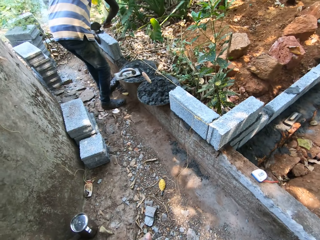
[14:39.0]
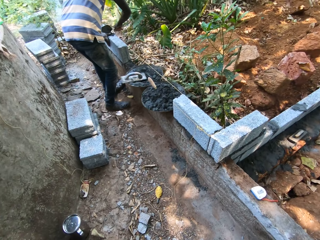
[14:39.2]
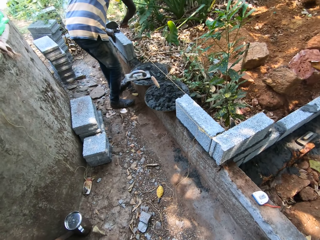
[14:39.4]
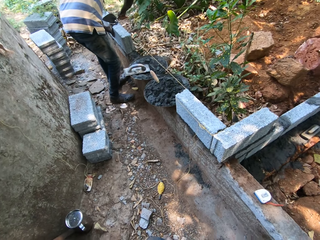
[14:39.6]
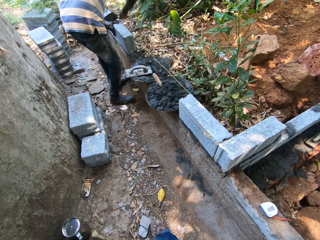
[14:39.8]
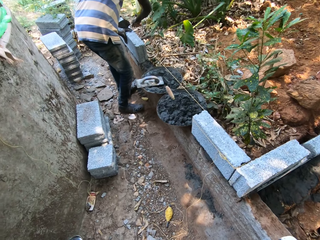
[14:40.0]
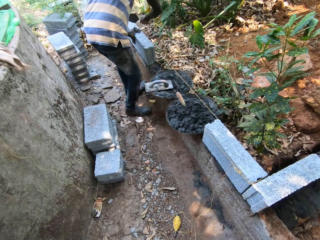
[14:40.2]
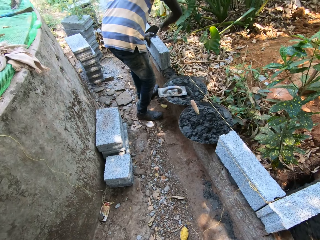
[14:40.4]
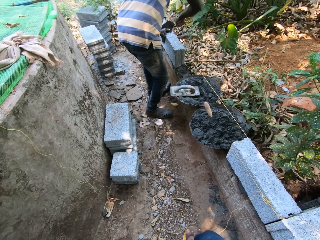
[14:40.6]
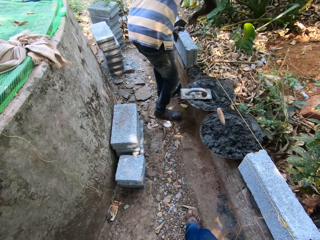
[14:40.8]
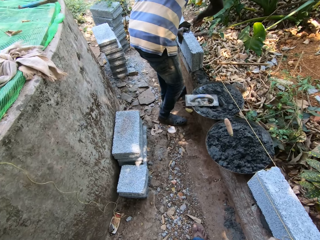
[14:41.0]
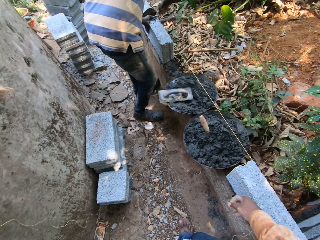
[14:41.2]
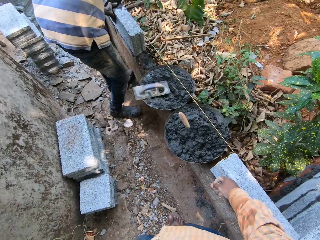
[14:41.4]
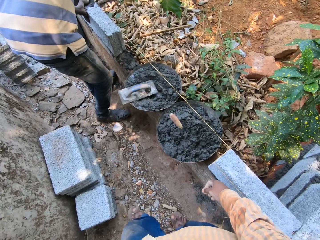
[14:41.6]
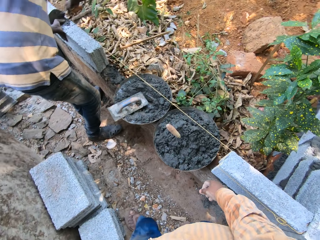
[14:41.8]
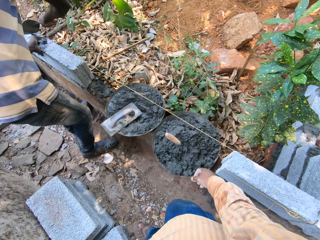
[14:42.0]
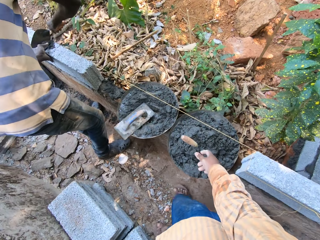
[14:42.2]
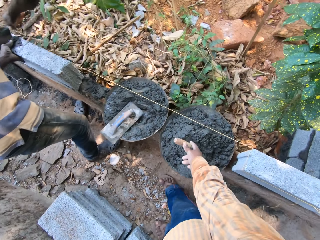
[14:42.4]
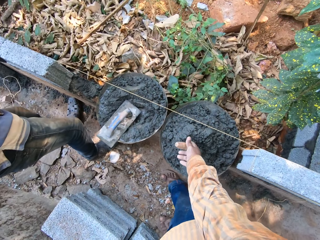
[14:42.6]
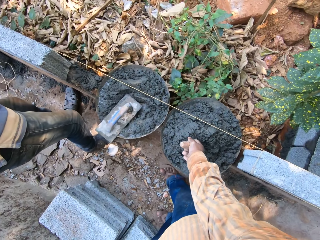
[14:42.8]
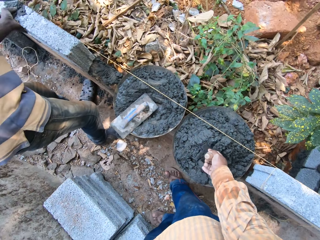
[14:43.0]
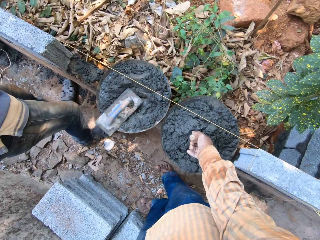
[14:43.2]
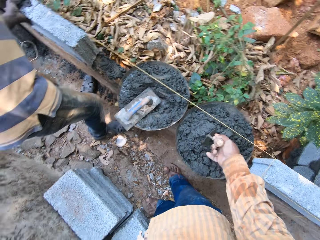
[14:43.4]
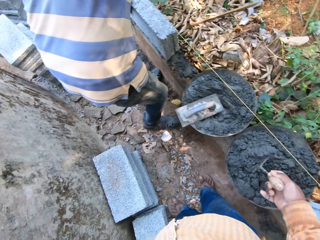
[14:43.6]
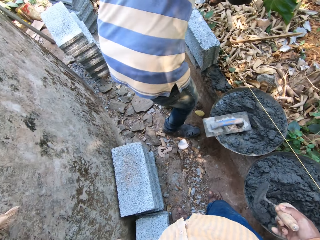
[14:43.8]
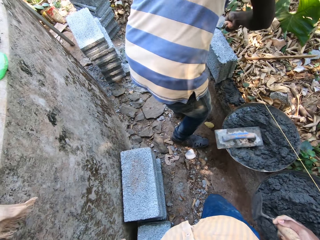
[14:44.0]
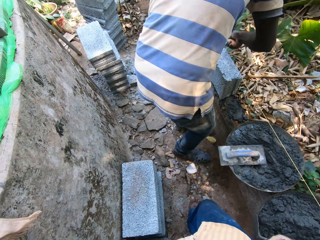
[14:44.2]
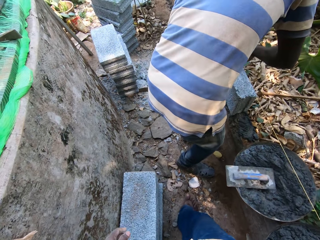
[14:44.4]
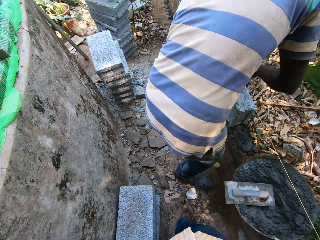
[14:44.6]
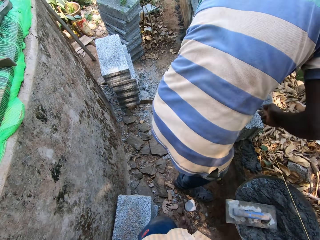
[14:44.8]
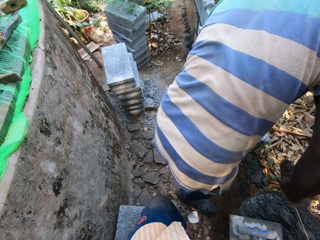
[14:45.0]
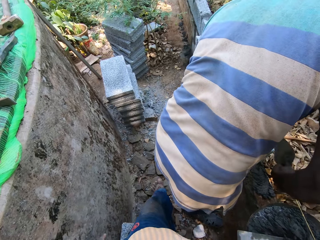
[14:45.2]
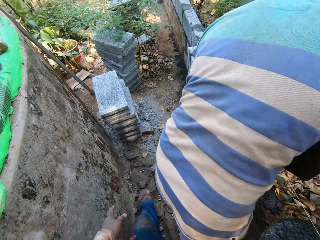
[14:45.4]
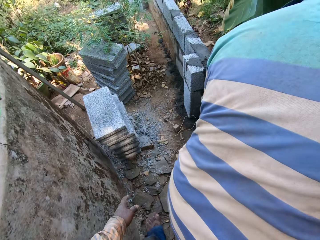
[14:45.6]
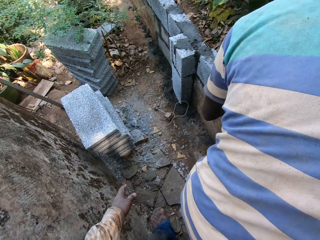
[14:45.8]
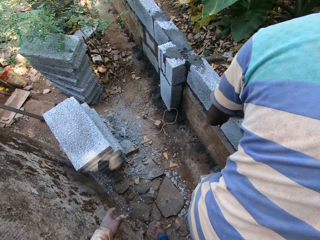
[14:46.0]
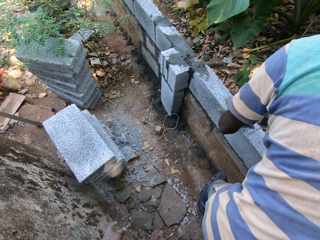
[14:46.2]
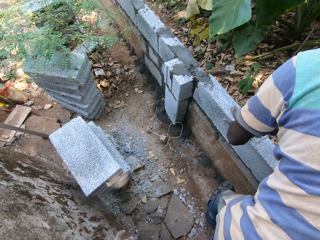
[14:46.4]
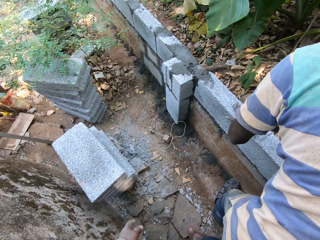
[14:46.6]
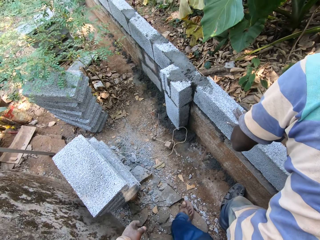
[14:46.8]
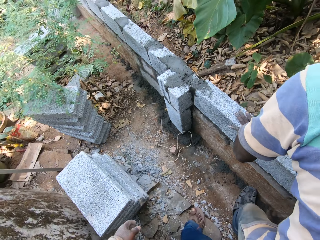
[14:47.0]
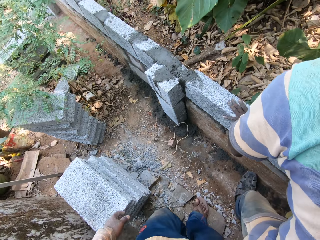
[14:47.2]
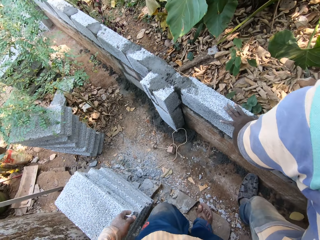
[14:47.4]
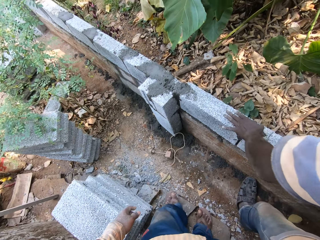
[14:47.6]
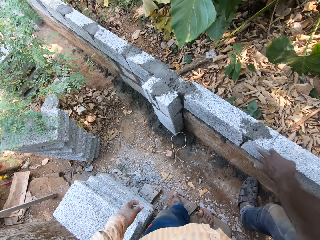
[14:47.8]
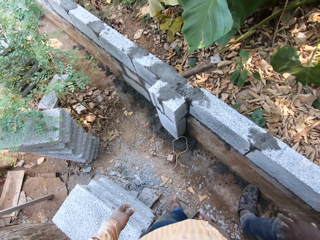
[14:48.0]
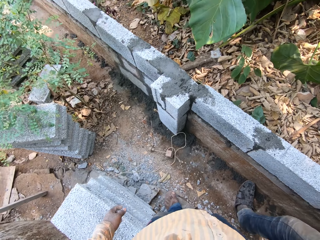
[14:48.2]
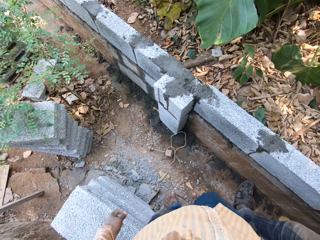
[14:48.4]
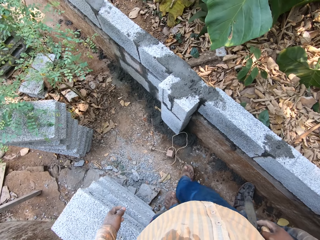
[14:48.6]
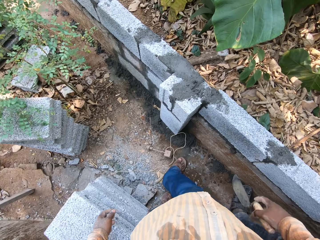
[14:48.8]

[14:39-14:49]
The camera wearer walks around the path. He walks around the path again. A man spreads cement between some blocks with a trowel in his right hand. The man spreads cement between the blocks with a plastering trowel in his left hand. The camera wearer walks towards a bowl. He picks a trowel from the bowl with his right hand. He walks around the path. He walks towards a wall.

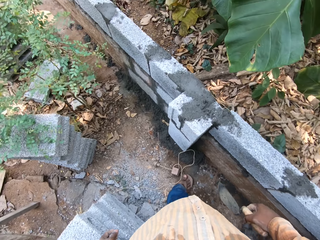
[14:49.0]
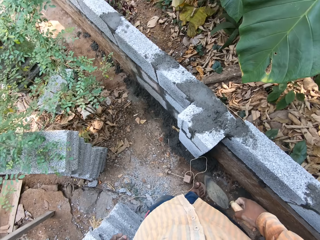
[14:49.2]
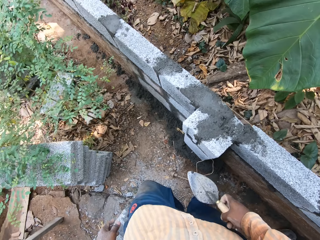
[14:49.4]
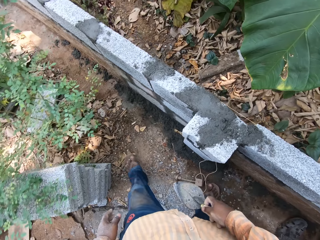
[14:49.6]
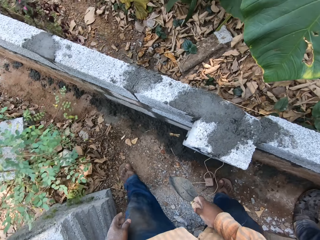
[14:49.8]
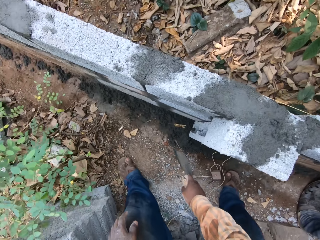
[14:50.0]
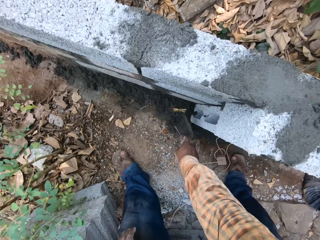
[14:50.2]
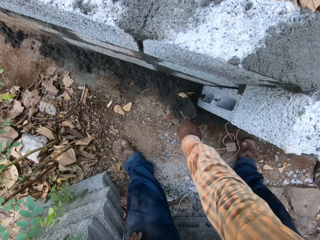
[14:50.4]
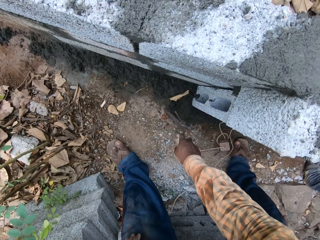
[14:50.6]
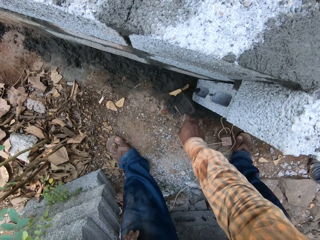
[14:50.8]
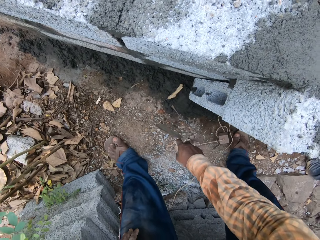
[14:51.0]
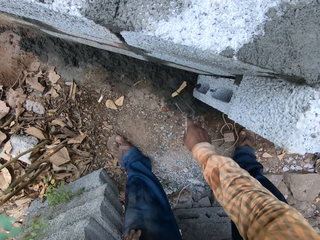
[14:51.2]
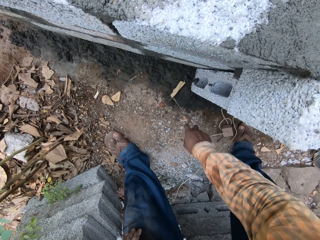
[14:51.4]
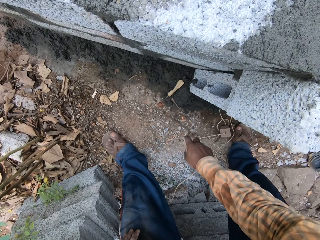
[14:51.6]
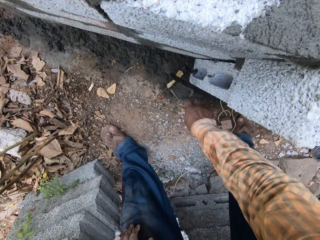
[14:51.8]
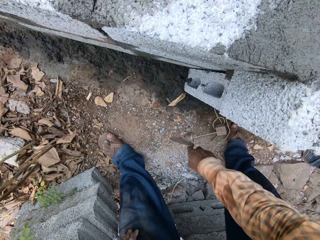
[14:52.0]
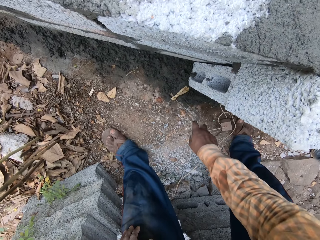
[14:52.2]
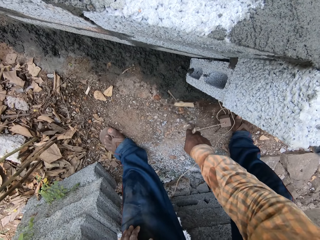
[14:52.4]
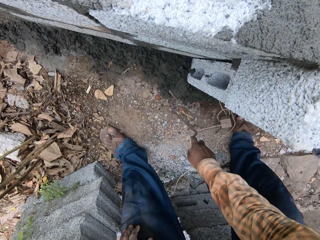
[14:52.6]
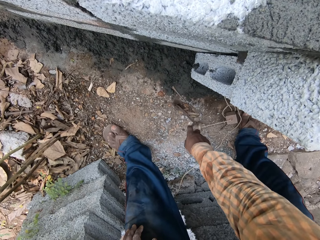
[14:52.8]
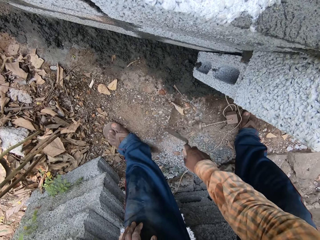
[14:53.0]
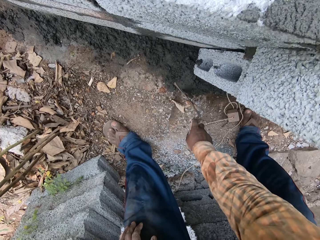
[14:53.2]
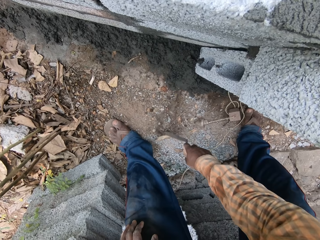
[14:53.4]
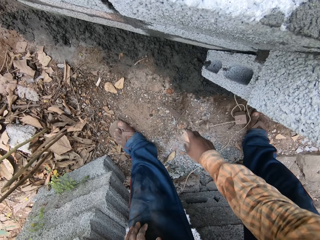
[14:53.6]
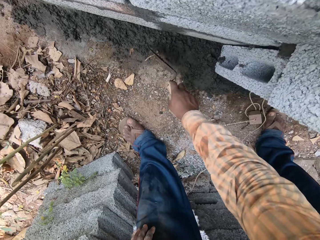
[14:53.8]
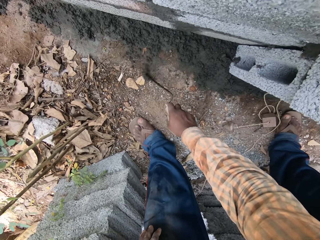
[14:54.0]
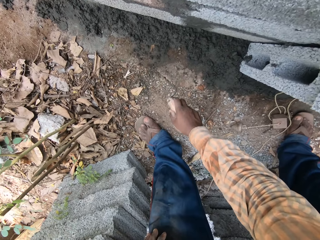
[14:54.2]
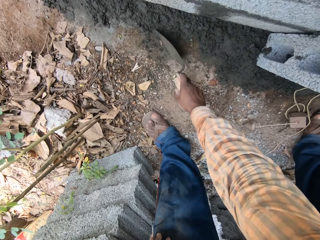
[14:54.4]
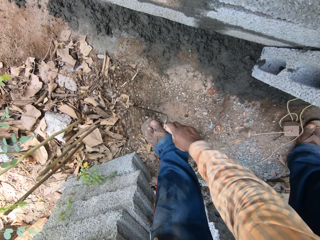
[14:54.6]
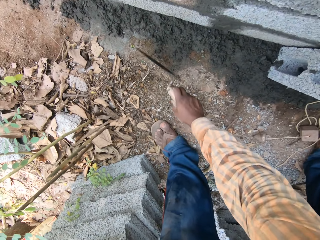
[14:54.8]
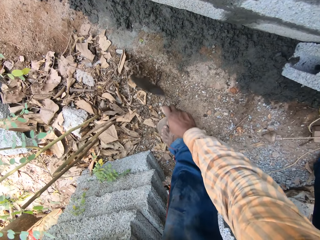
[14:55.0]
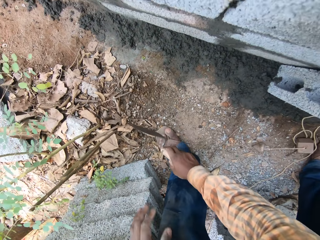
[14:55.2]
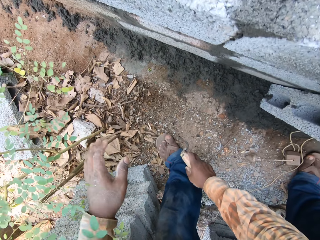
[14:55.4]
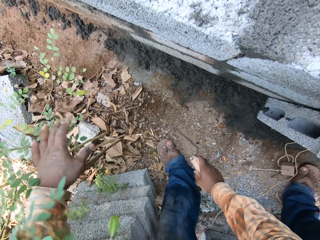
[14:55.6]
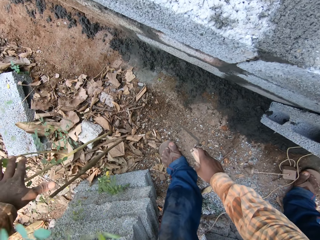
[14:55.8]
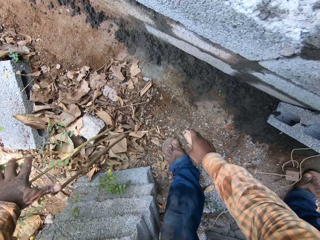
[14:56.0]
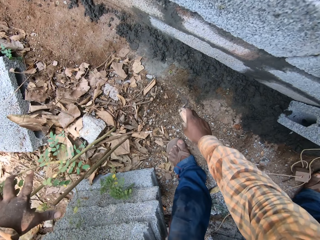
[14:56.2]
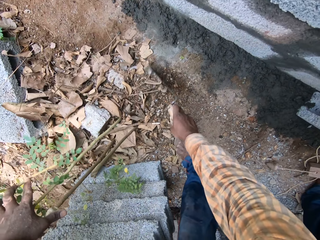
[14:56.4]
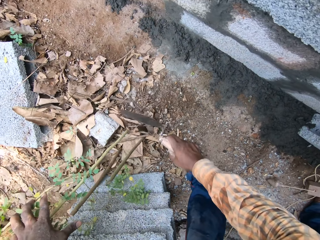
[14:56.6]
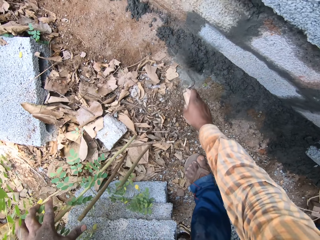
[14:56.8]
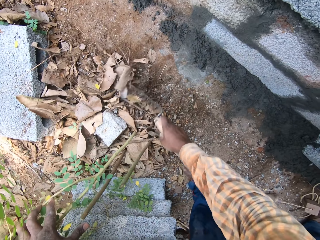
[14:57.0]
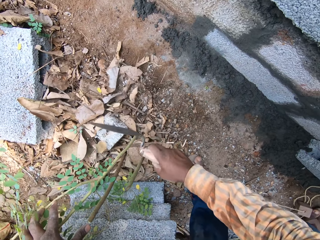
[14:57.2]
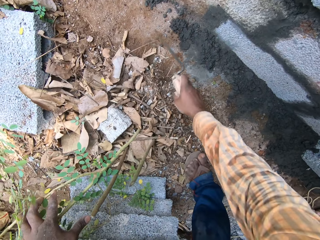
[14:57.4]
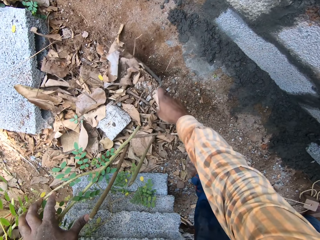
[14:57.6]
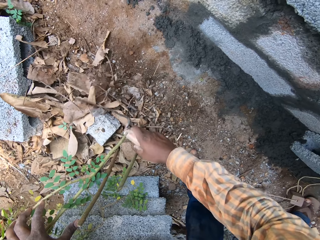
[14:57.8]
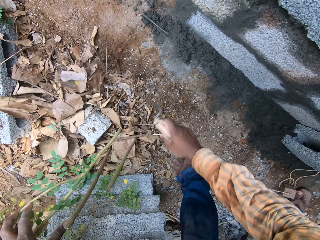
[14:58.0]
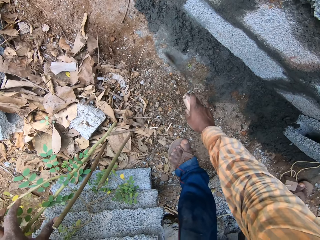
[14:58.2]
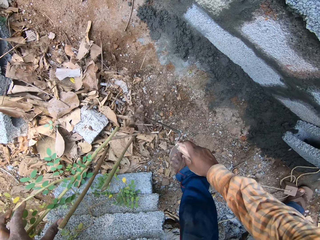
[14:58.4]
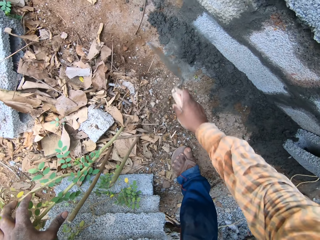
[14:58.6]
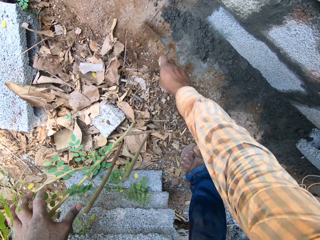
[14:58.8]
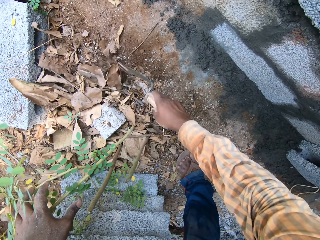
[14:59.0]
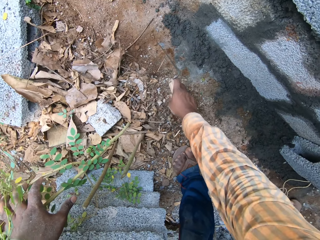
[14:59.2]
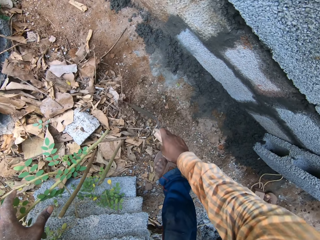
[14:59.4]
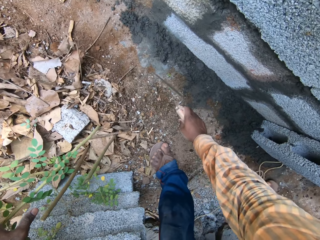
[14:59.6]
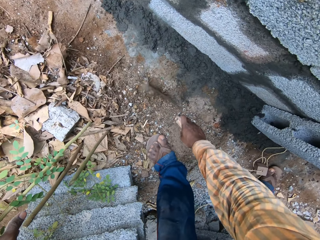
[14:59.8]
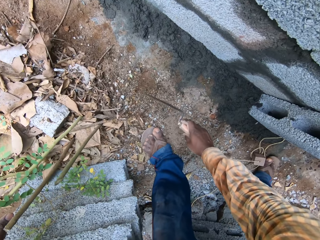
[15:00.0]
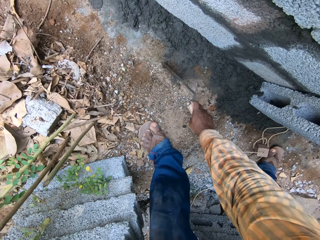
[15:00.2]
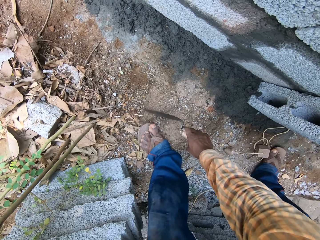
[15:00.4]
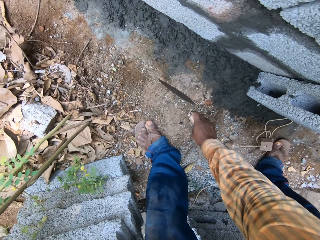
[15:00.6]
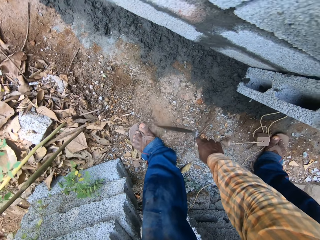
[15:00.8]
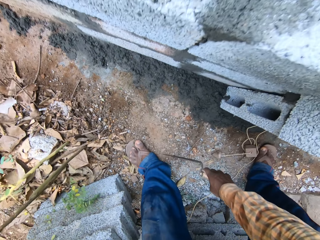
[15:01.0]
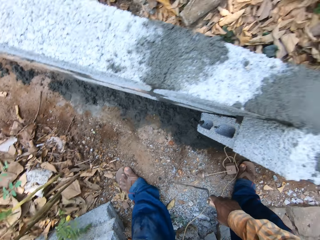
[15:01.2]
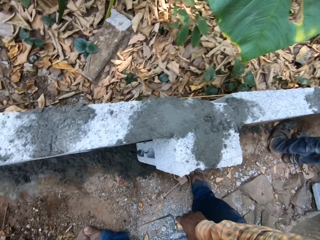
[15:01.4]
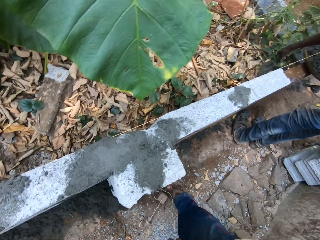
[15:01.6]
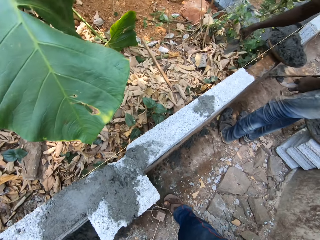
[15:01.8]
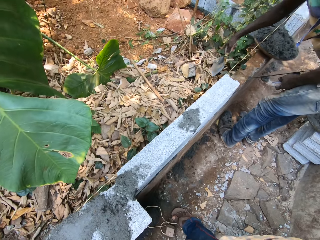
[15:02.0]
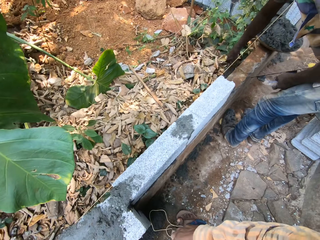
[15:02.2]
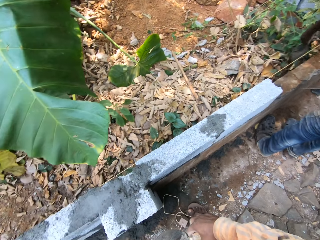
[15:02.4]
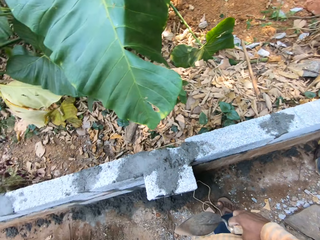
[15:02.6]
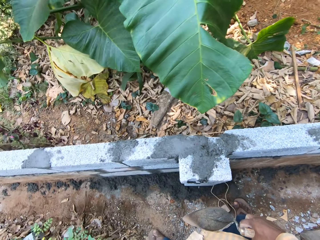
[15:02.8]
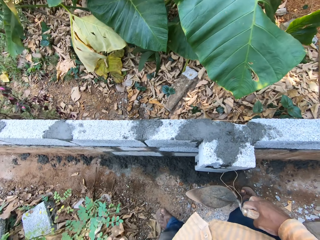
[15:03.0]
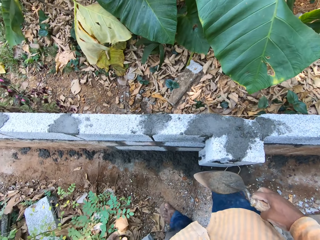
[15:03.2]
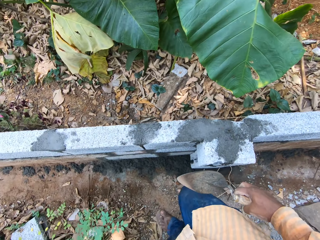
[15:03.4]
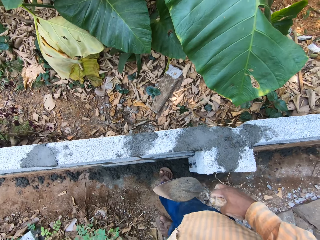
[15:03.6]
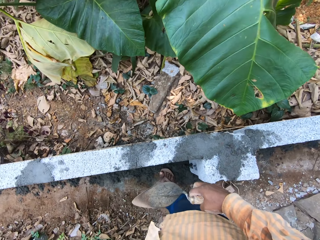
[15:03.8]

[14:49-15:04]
The camera wearer bends. He pulls leaves with the trowel. He scrapes a leaf on the ground with the trowel in his right hand. He scrapes some sand on the ground with the trowel in his right hand. He pushes a tree aside. He holds back two stems with his left hand. He scrapes the sand on the ground with the trowel in his right hand. He collects leaves with the trowel. He stands up. A man cements the slab with a trowel. The man moves a plant with his right hand.
